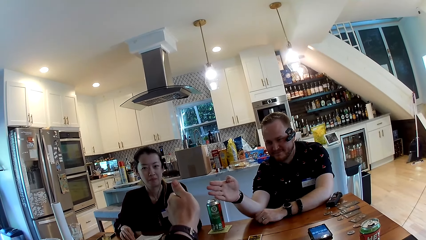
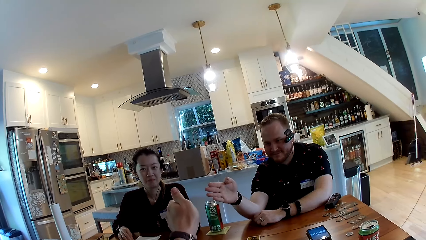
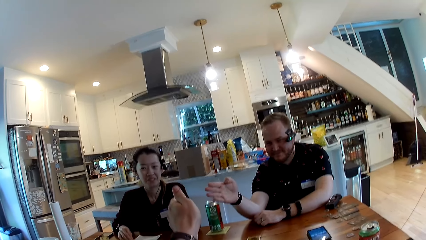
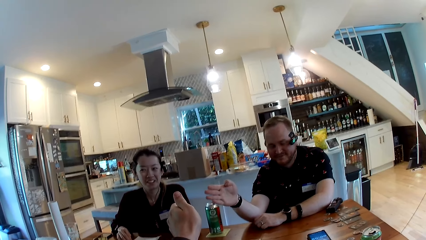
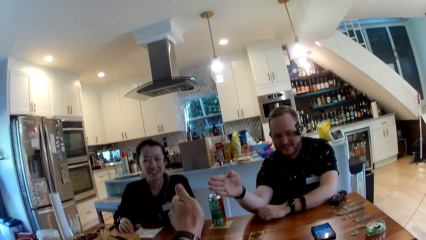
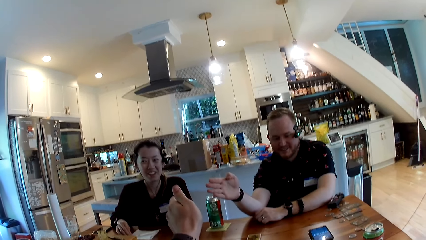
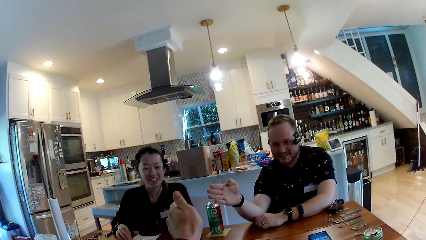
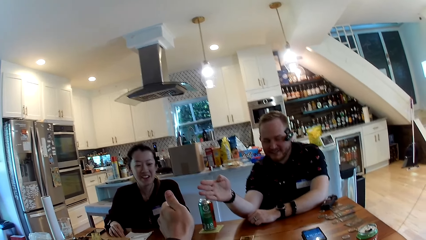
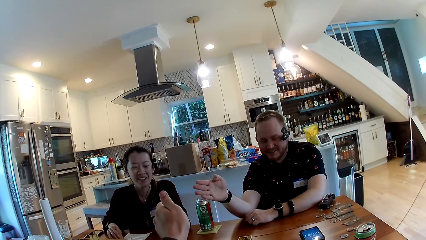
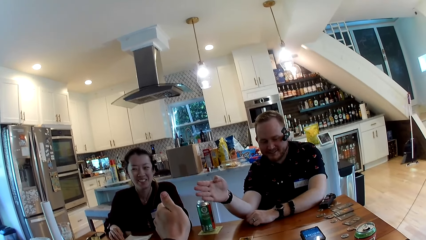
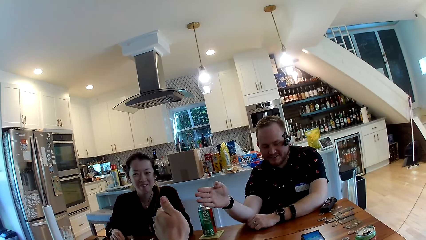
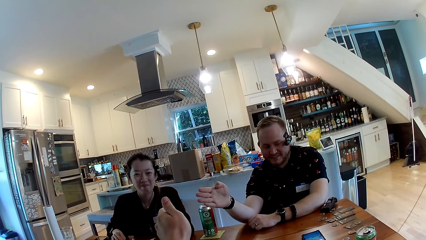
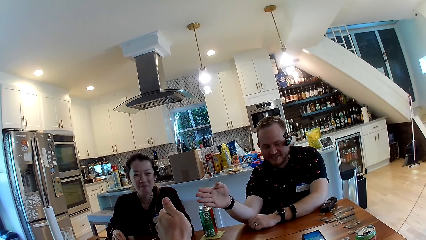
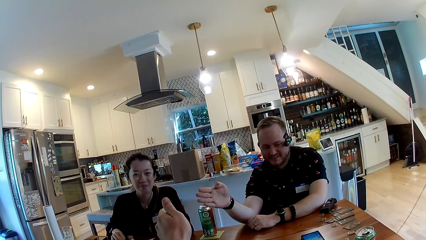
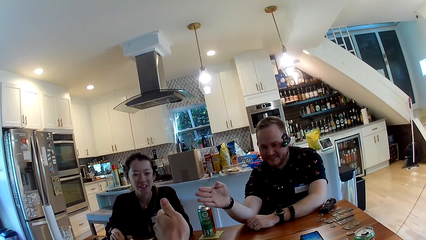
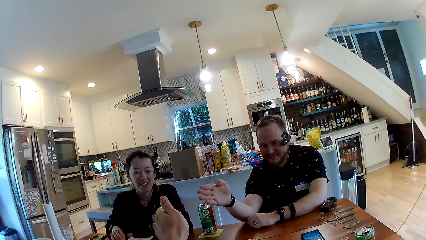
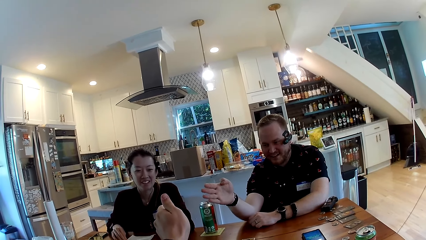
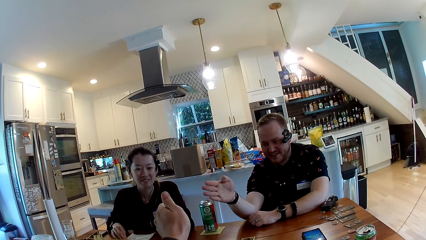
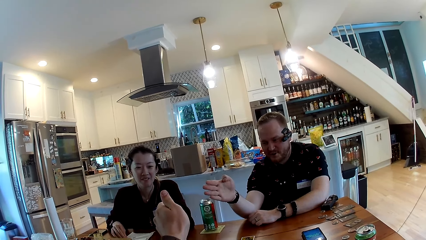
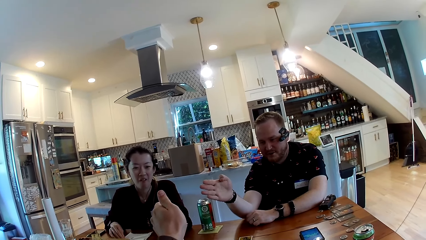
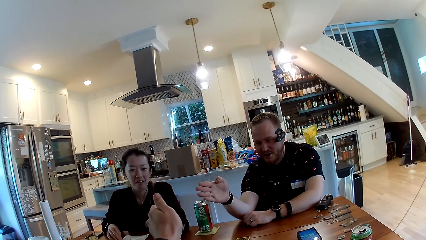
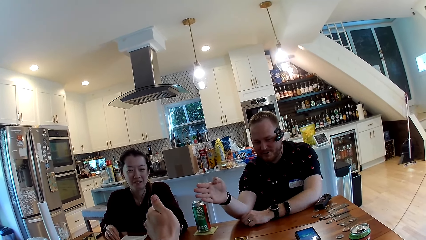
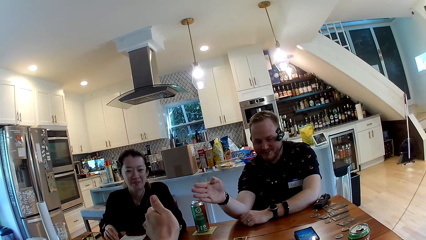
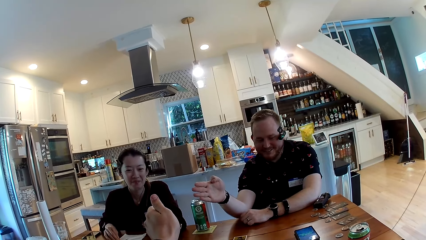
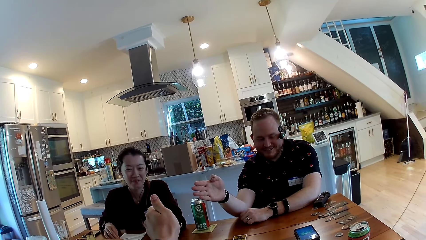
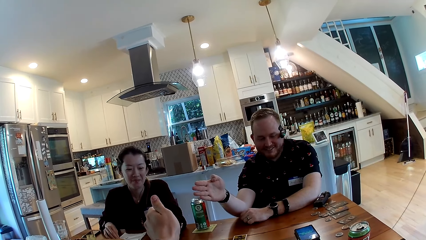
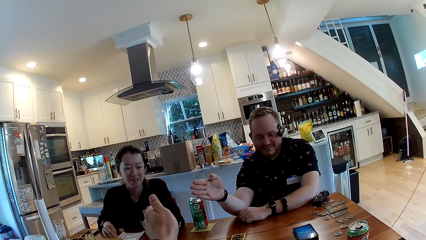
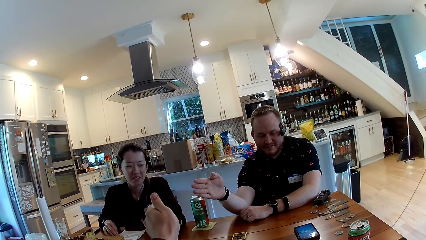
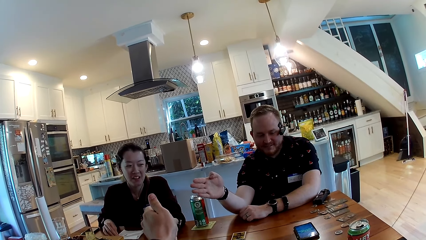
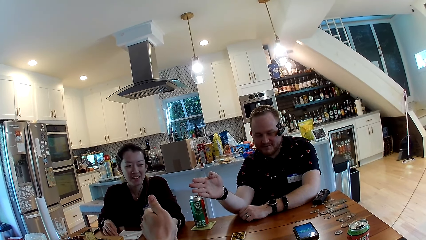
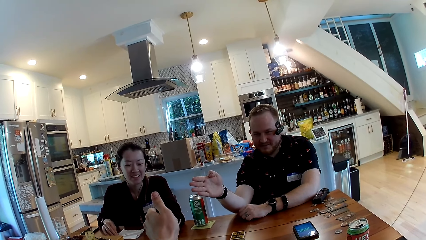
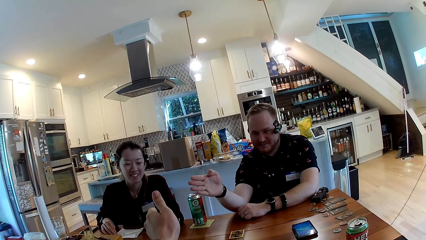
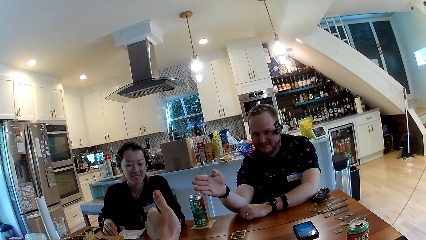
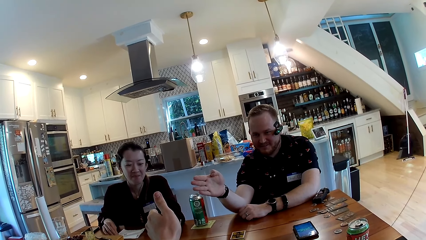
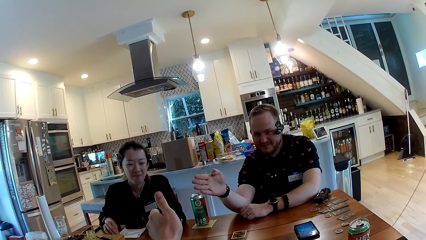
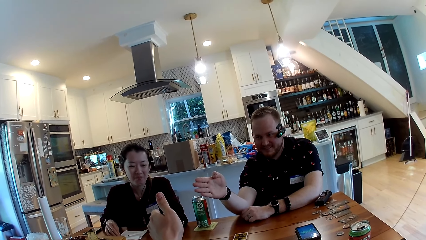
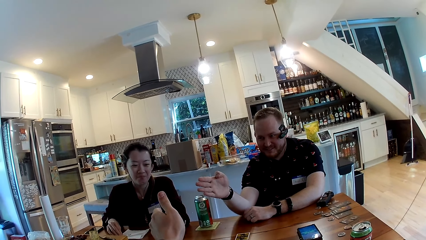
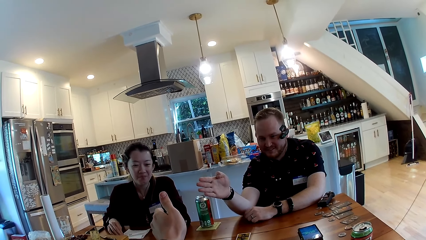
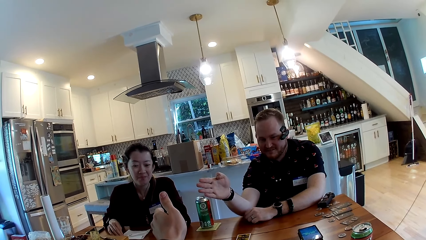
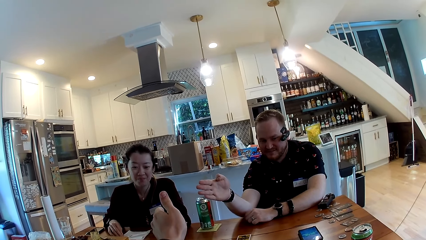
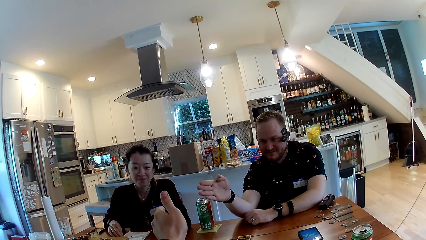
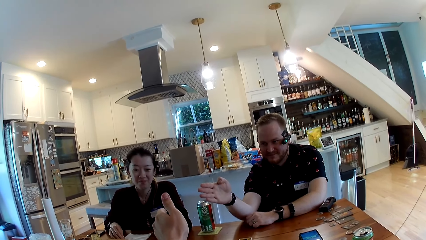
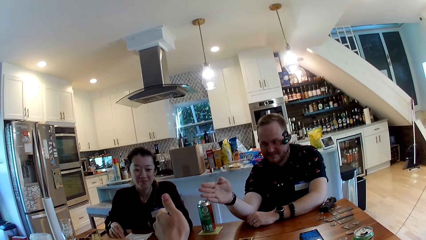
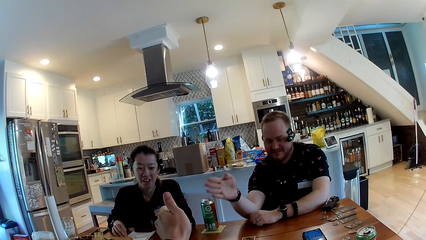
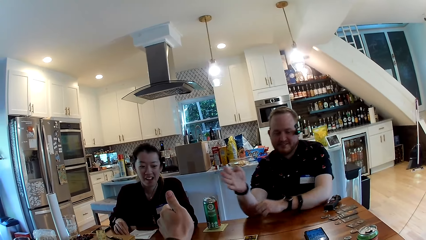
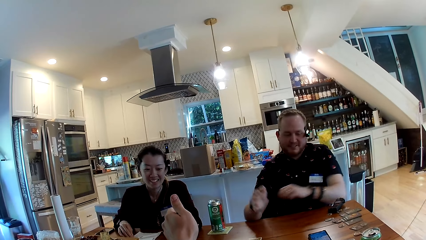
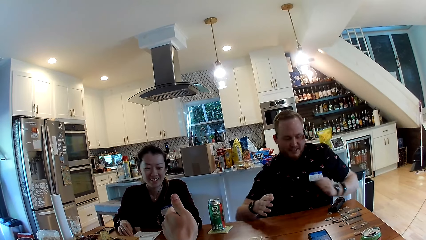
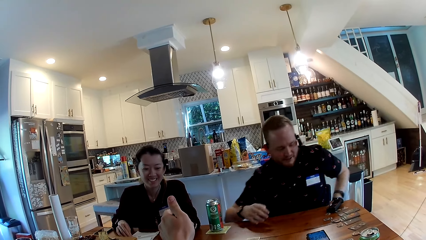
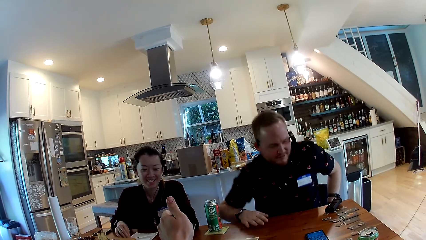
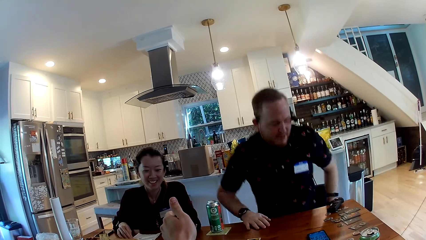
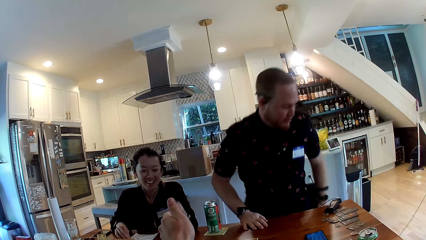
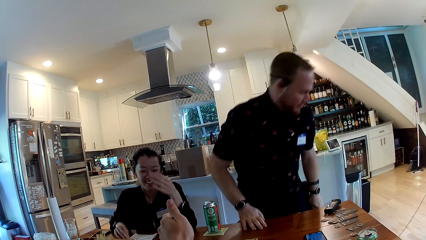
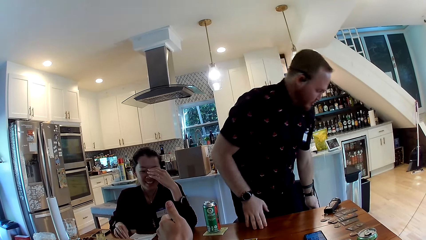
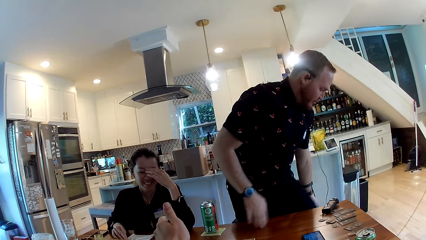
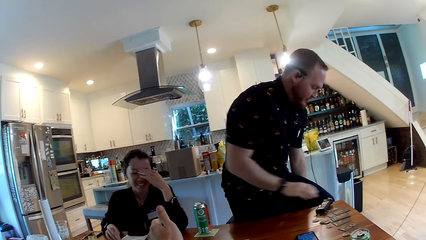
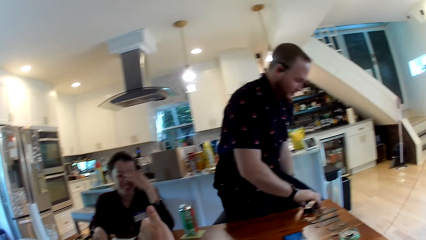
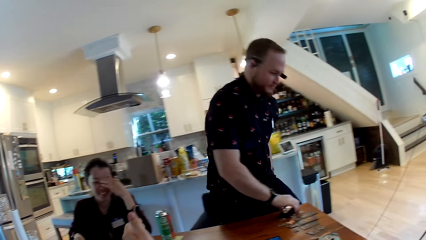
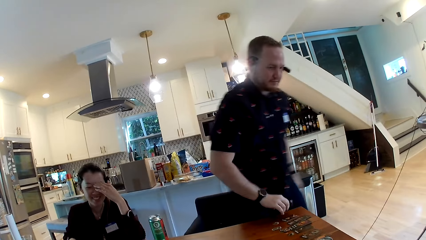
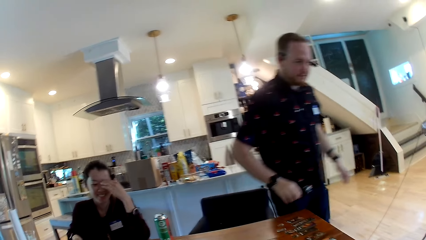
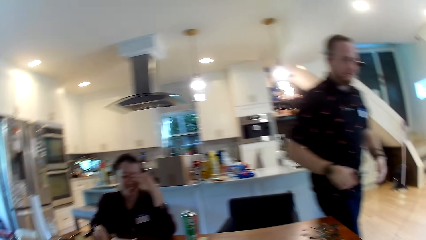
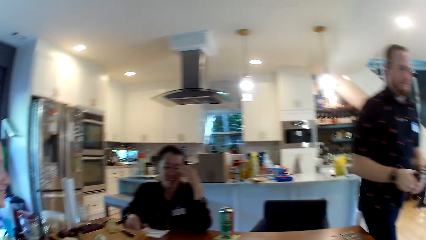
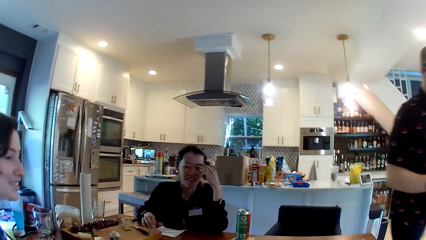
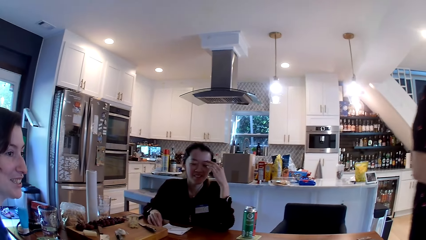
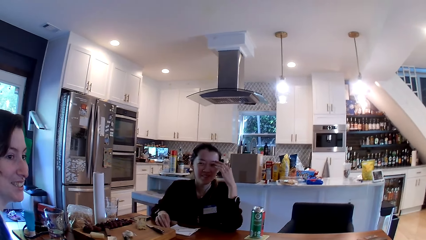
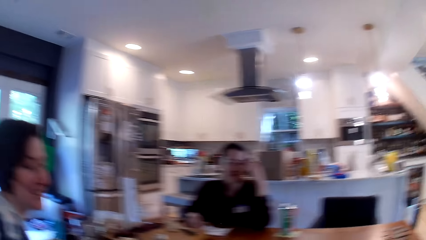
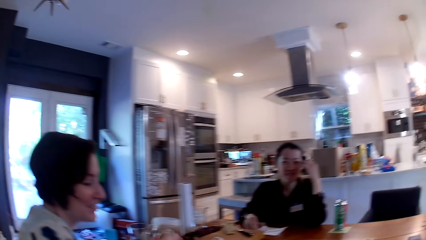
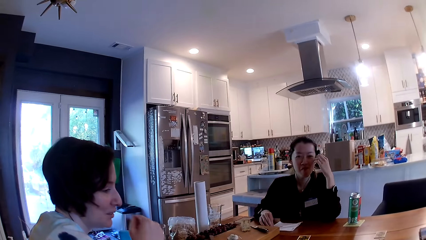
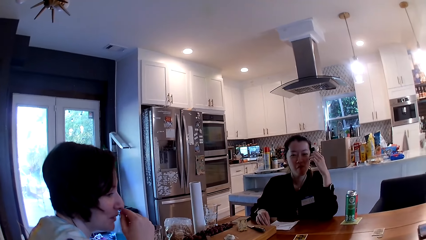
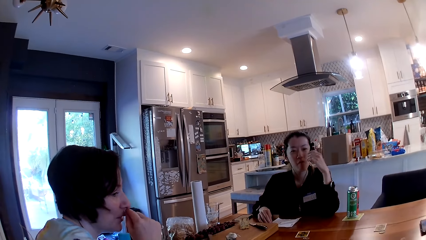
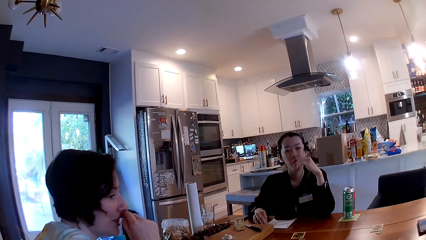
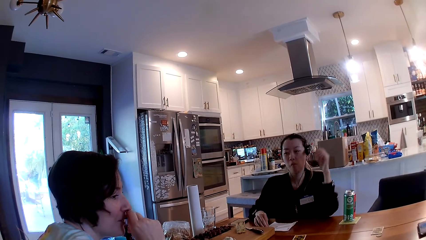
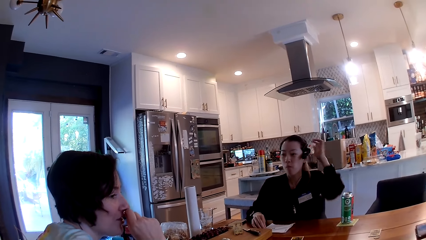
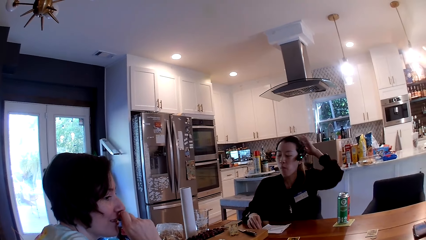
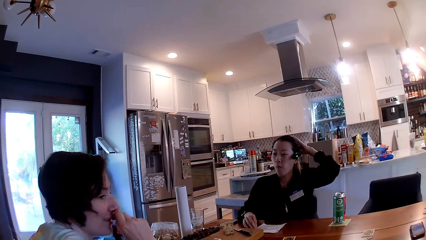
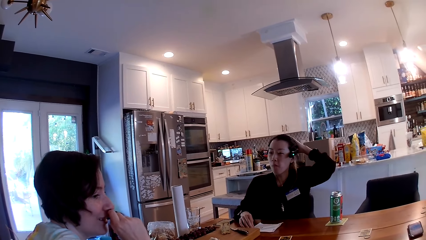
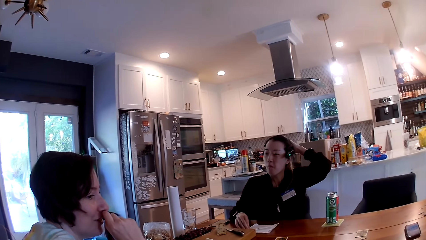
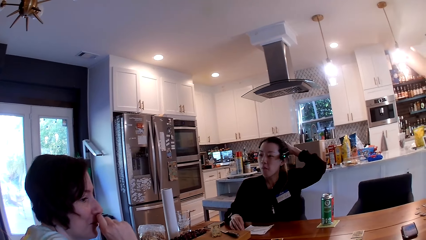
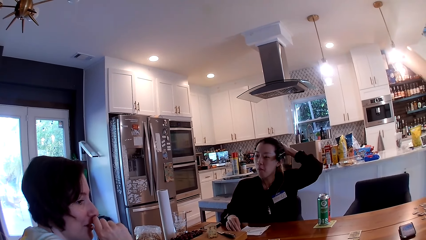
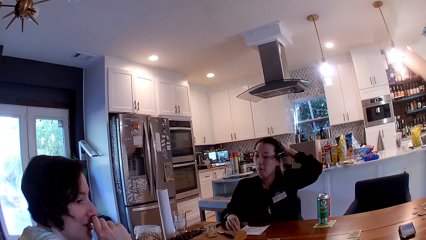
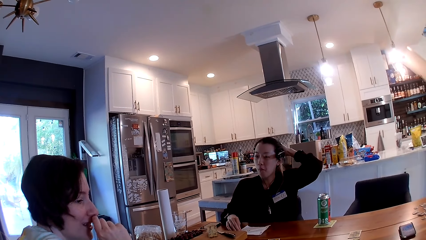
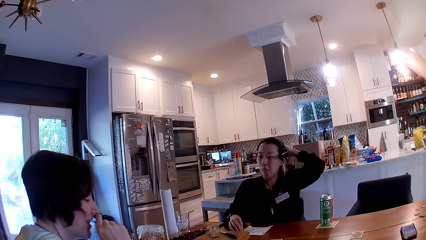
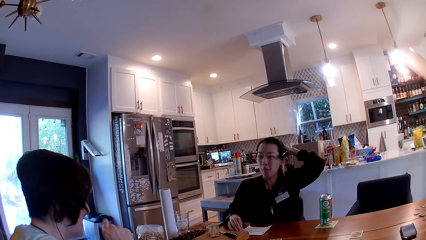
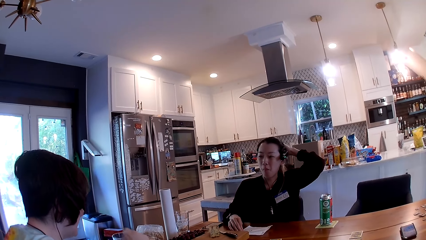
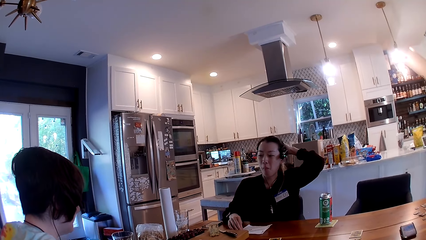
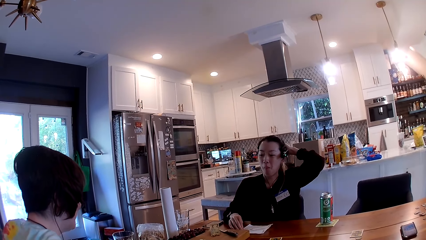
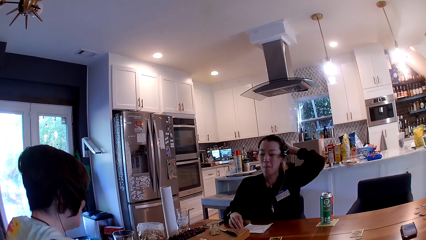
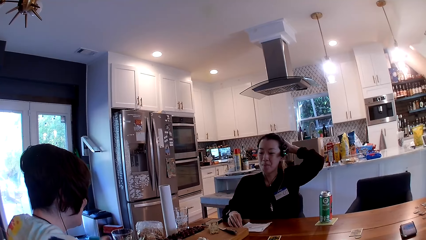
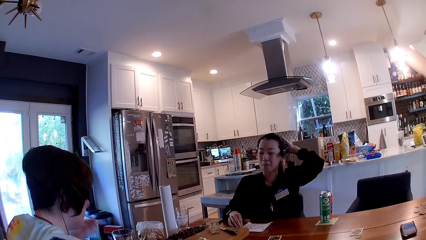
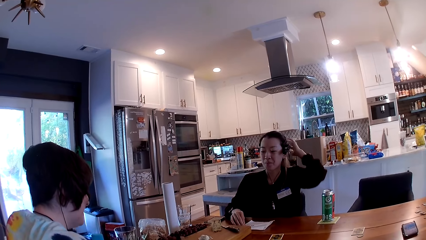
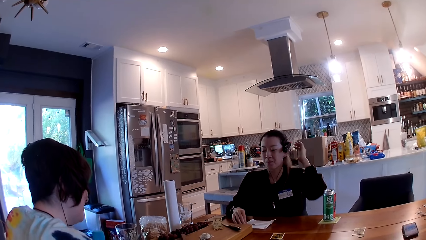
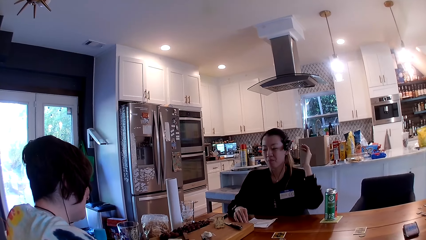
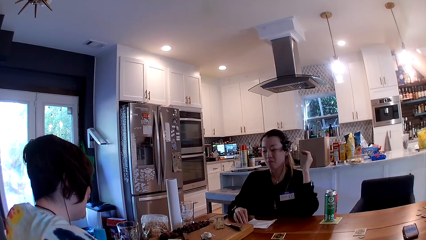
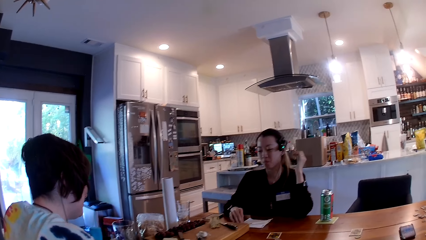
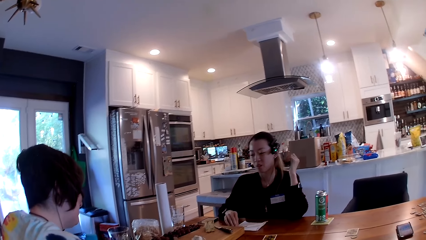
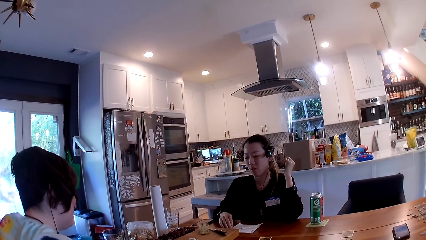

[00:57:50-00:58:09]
The man stands up from a chair and walks away from the table. The man takes a recorder from the table with his right hand.
